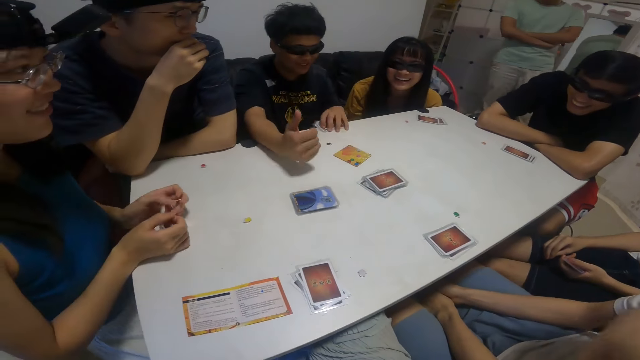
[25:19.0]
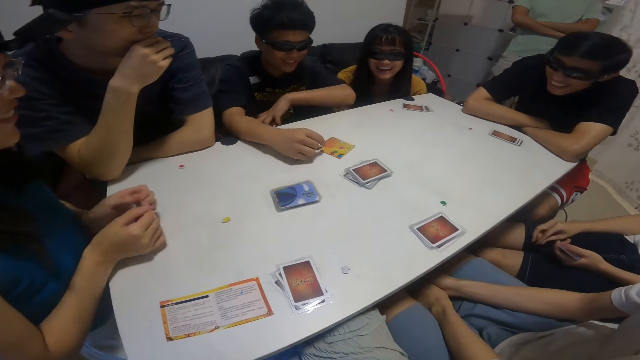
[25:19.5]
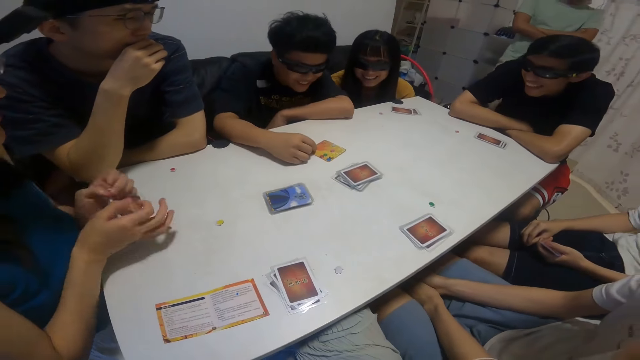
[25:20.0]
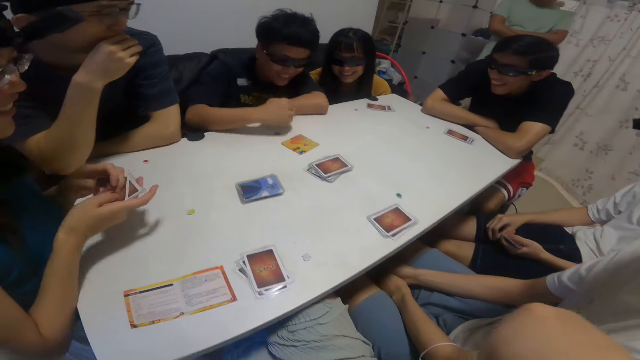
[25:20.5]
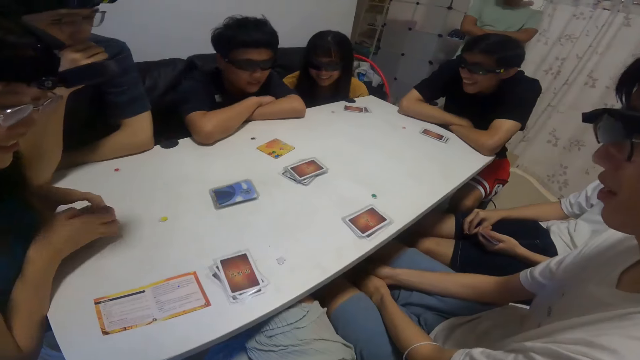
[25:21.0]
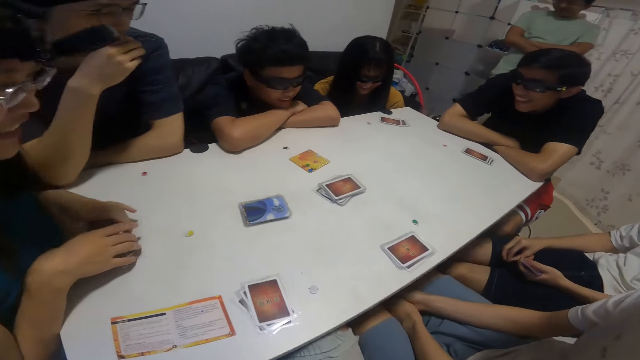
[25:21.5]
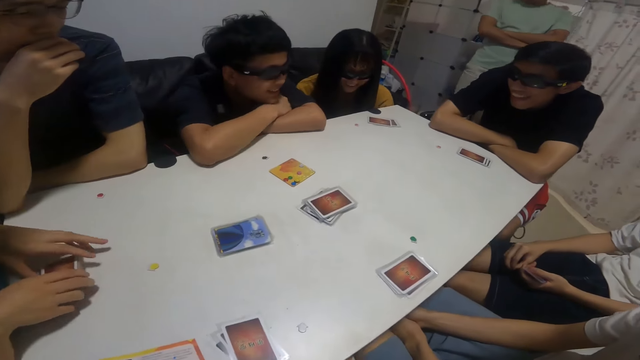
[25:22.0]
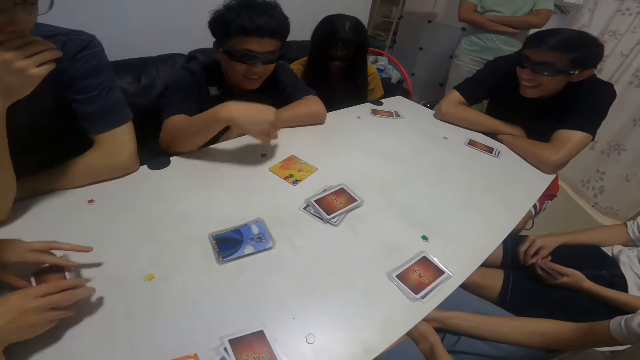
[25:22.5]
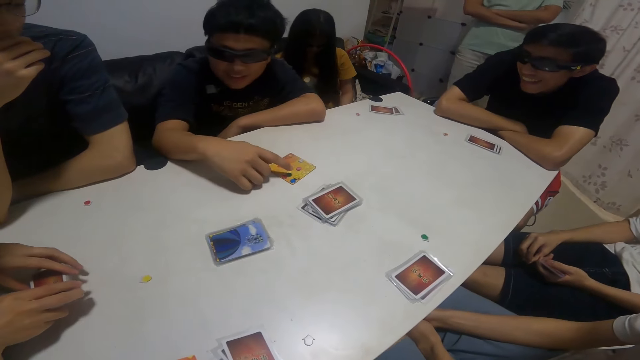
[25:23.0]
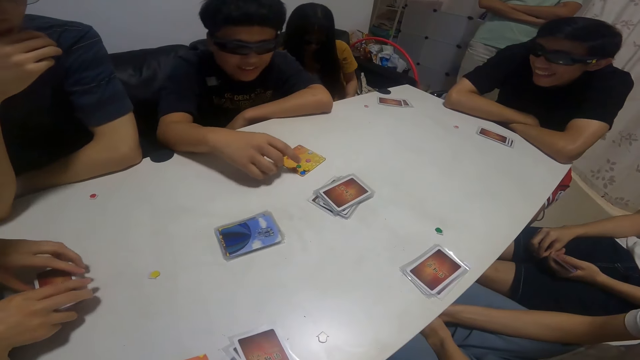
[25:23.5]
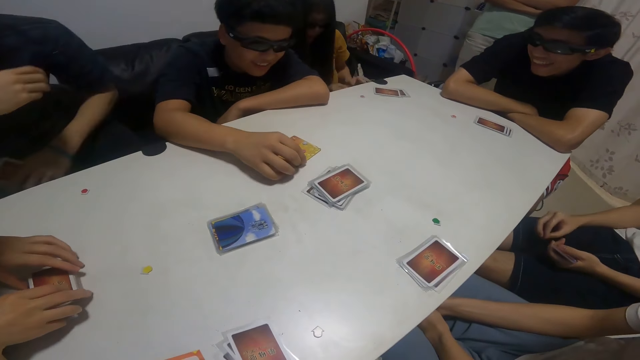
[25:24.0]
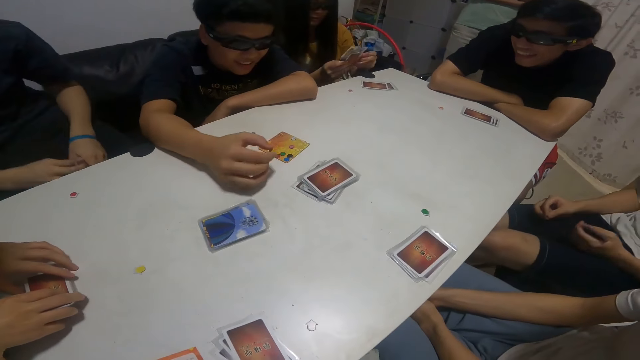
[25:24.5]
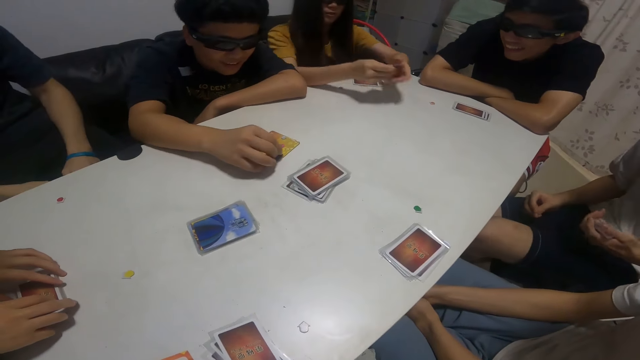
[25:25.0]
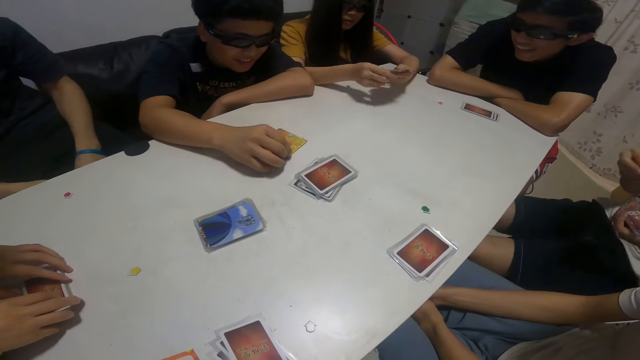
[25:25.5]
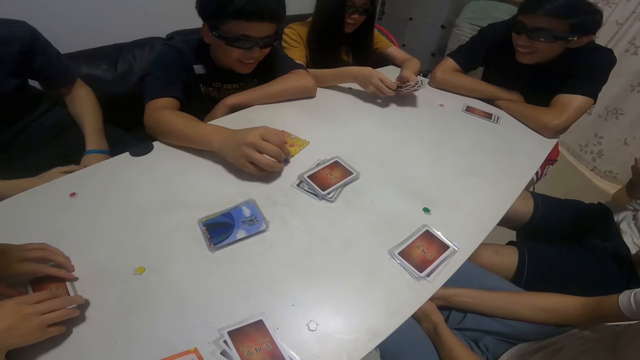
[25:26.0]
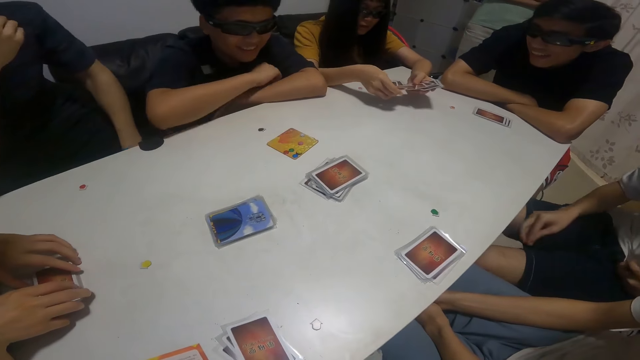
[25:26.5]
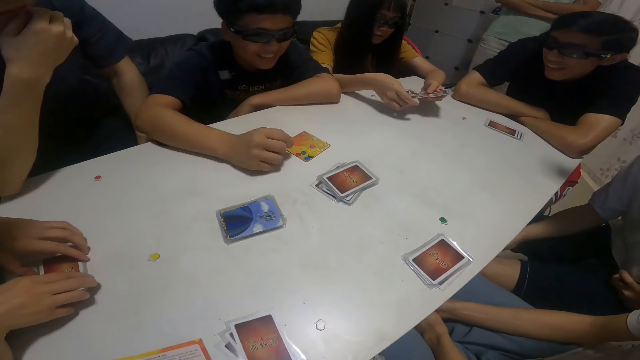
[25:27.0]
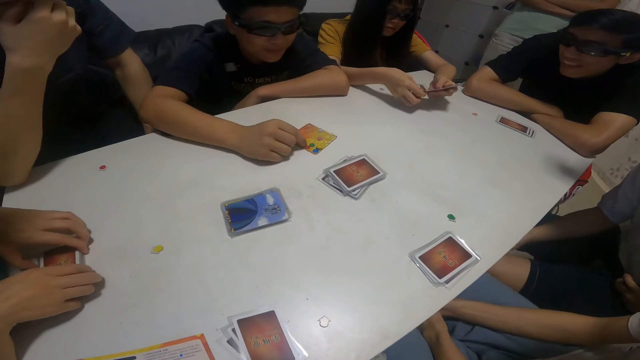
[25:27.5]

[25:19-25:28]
The boy picks up cards from the table with his left hand. The girl places cards in her hands on the table. A person picks up a token point from the table.

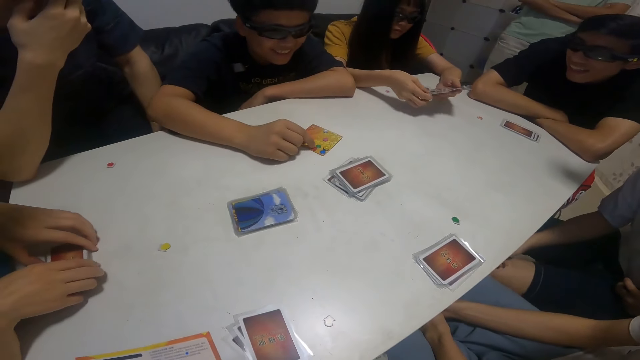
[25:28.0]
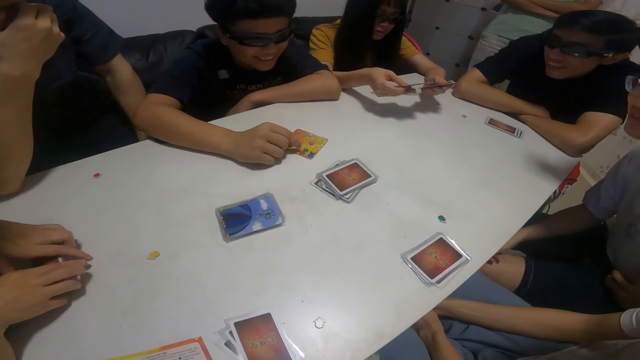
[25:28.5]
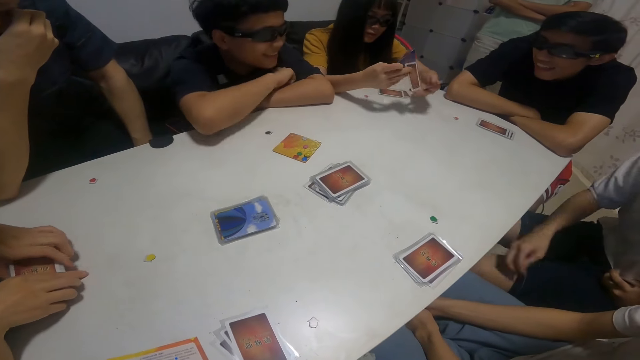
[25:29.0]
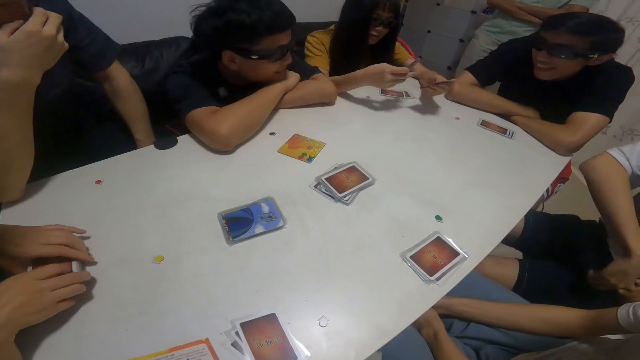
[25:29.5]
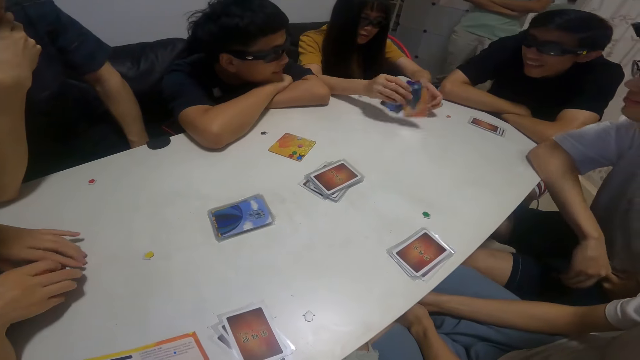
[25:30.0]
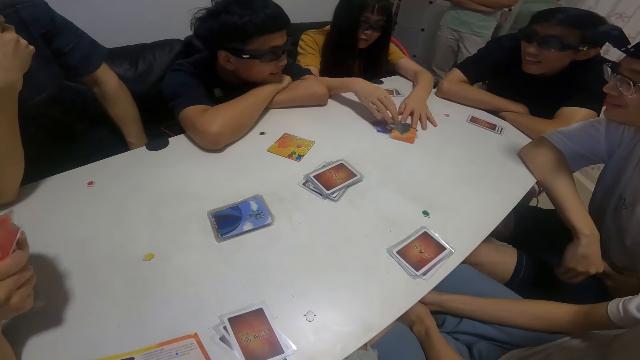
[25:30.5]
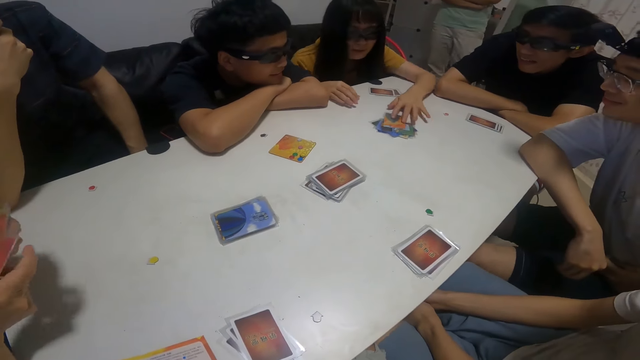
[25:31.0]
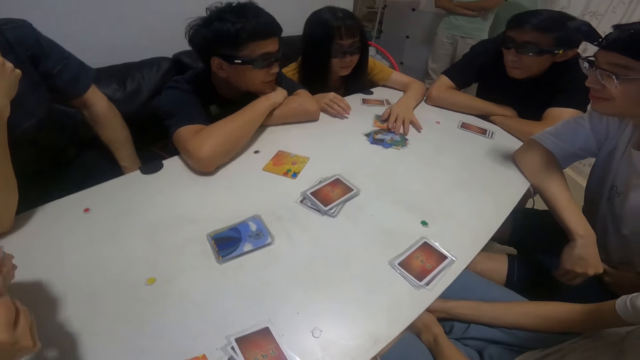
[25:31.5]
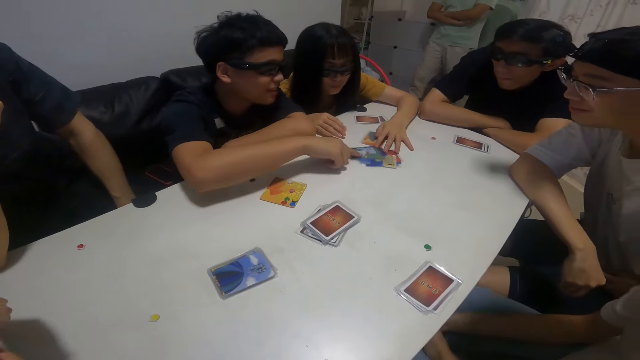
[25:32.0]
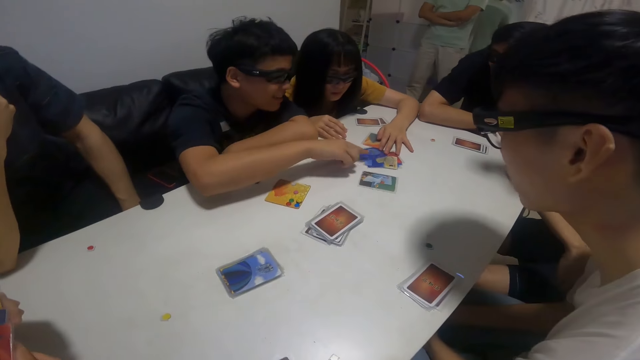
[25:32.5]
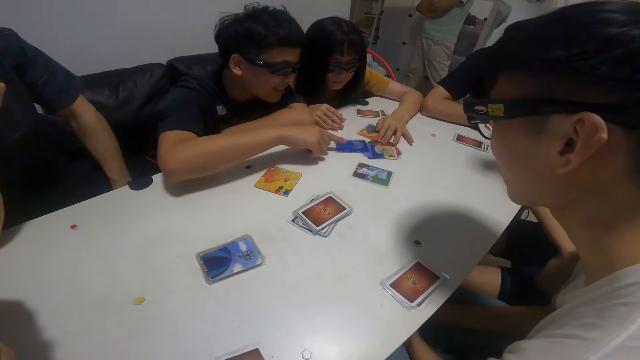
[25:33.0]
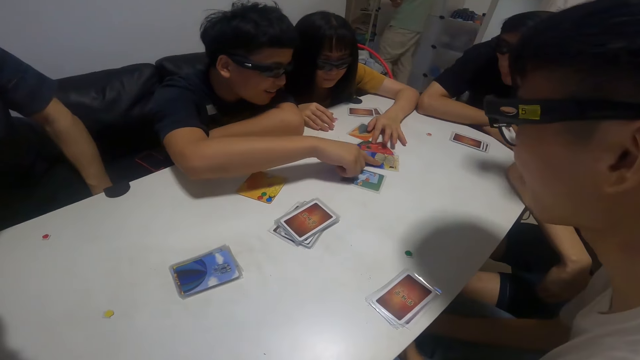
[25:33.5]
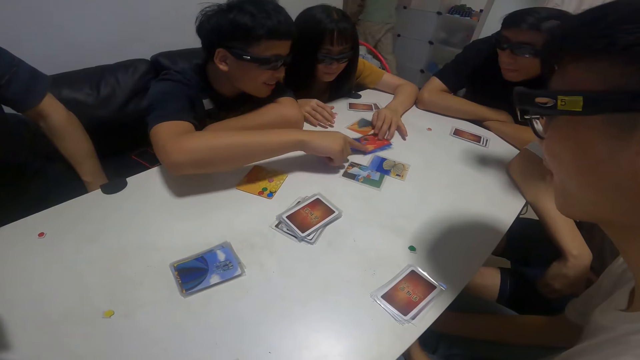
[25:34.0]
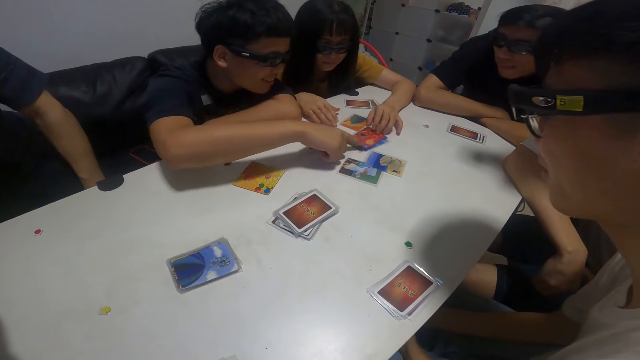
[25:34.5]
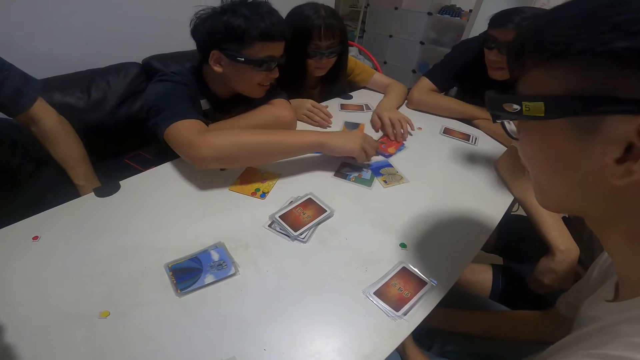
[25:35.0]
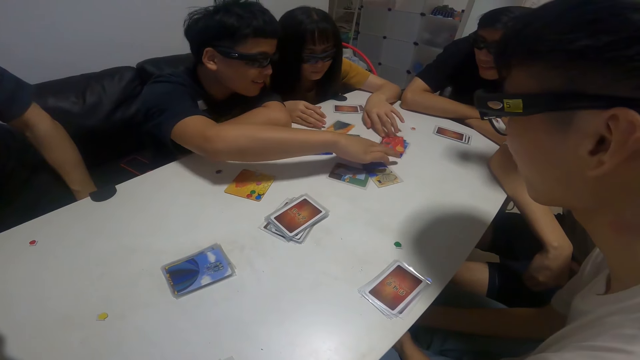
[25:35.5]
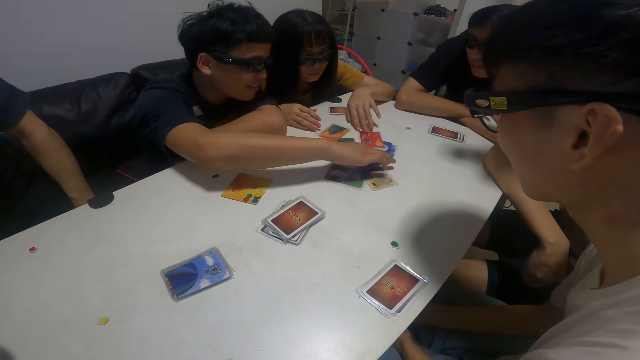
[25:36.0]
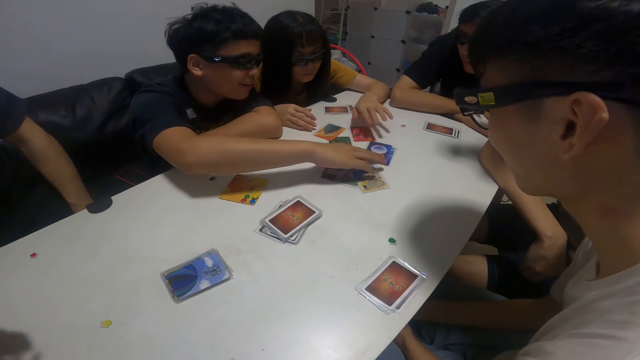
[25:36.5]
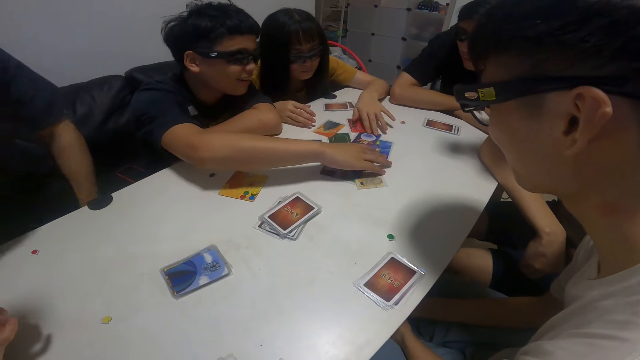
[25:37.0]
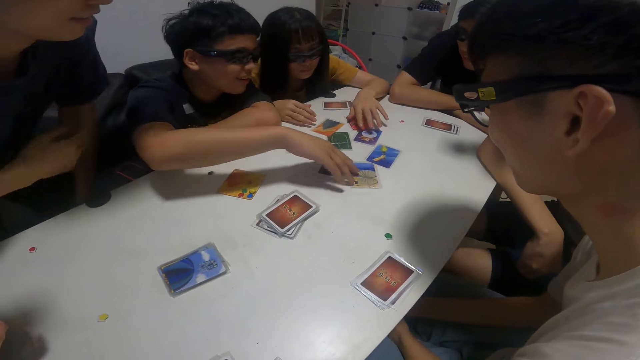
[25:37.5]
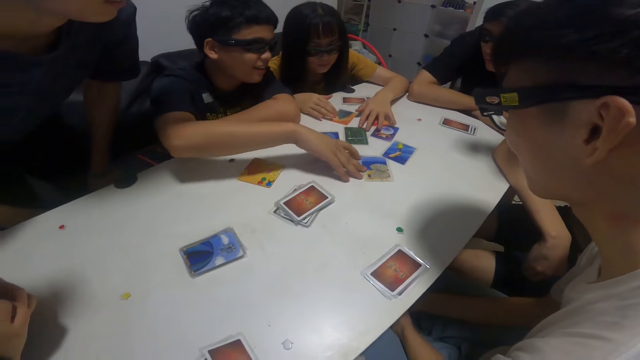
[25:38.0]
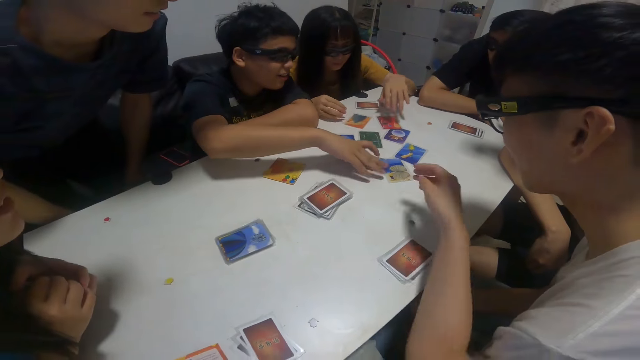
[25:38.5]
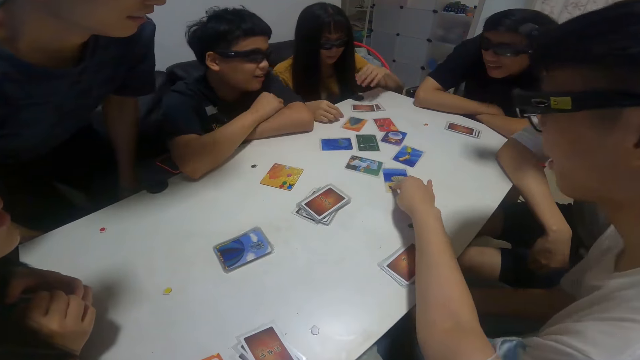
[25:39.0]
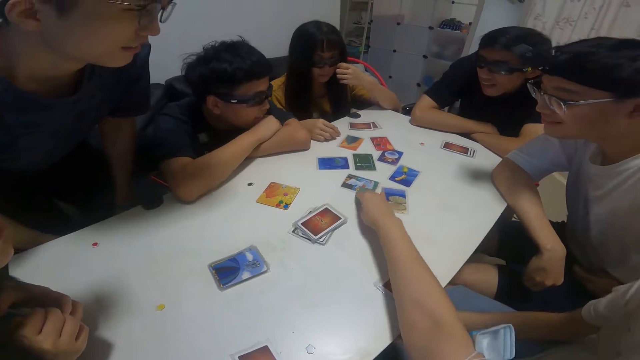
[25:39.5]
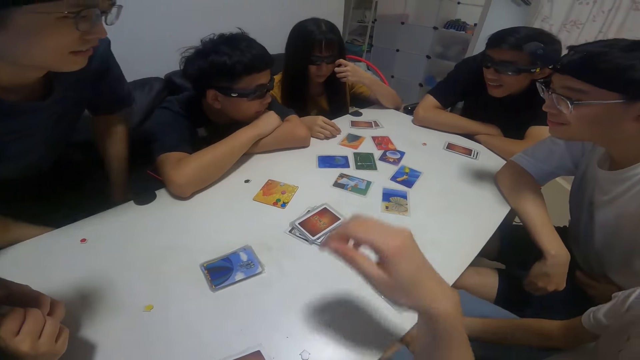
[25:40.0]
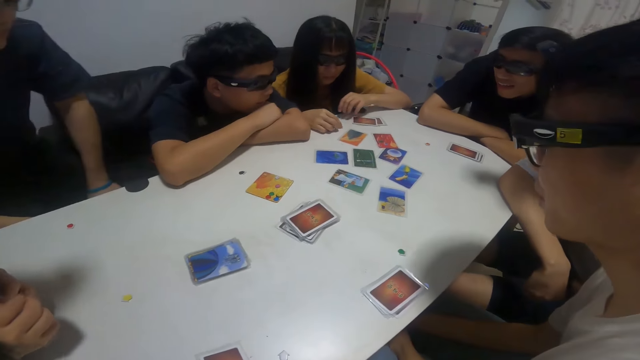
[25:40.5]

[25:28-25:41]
The girl drops cards in her right hand on the table. The girl spreads the cards on the table with her left hand. The boy spreads the cards on the table with his right hand. A person moves the cards. The camera wearer moves the cards on the table with her hands.
